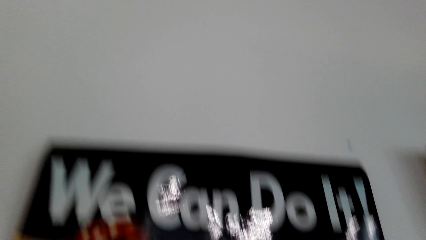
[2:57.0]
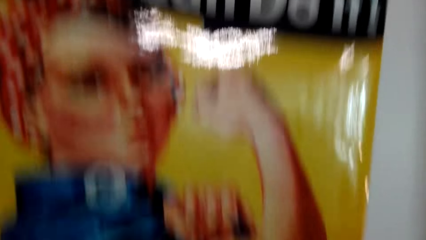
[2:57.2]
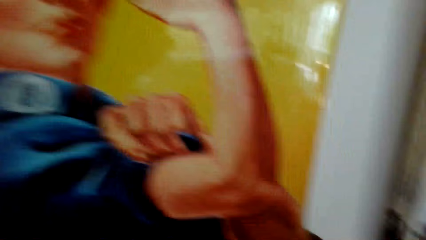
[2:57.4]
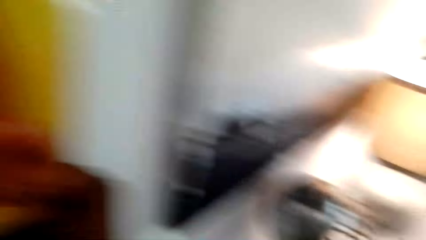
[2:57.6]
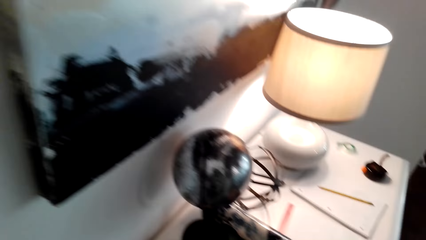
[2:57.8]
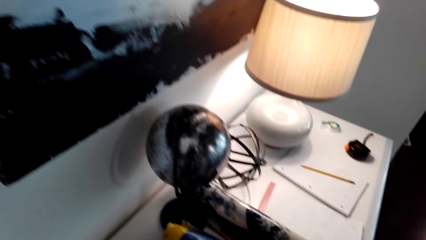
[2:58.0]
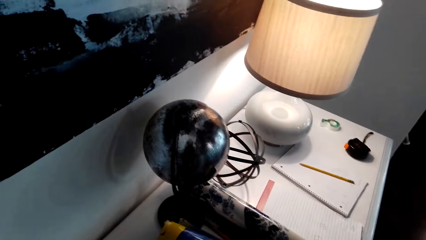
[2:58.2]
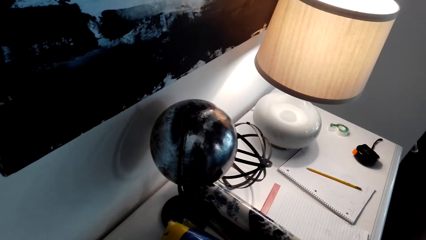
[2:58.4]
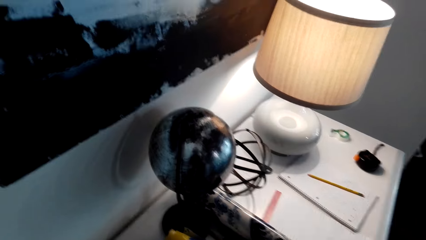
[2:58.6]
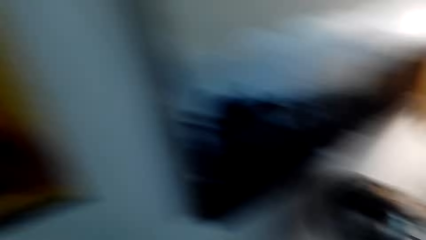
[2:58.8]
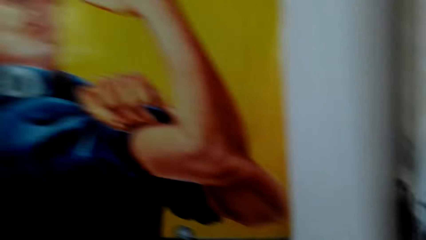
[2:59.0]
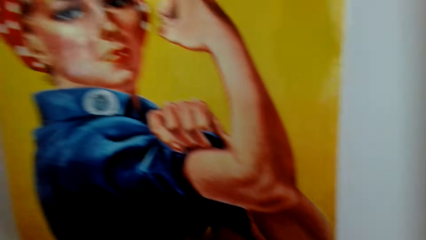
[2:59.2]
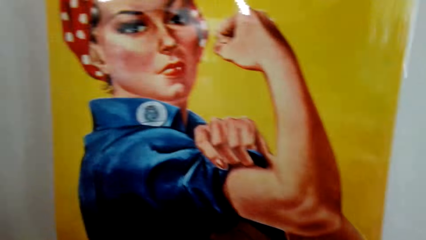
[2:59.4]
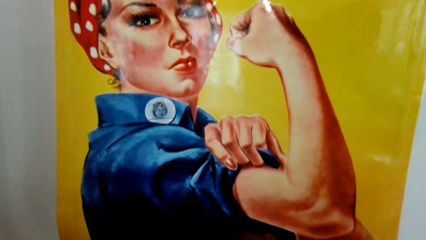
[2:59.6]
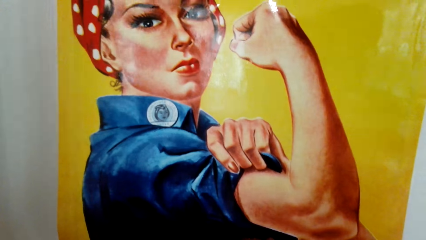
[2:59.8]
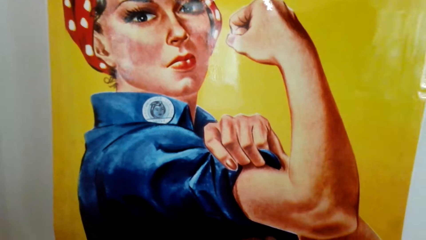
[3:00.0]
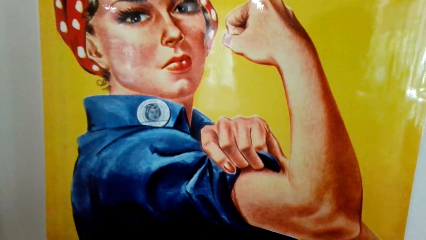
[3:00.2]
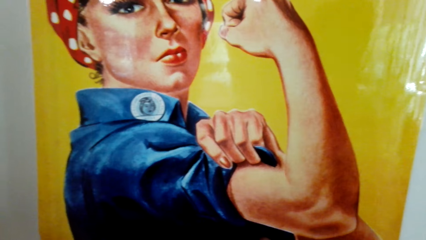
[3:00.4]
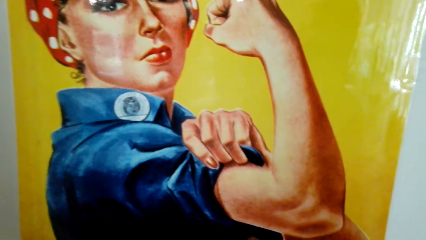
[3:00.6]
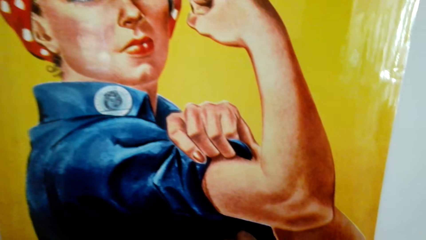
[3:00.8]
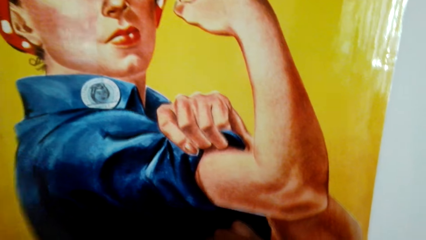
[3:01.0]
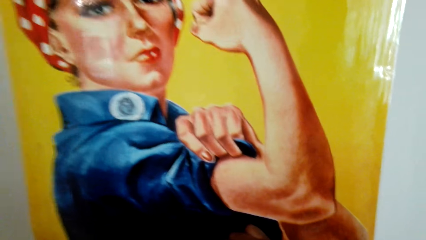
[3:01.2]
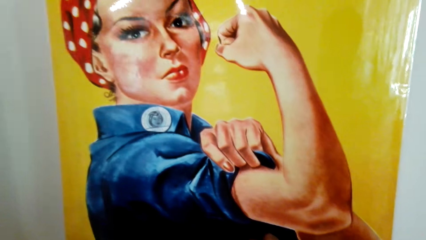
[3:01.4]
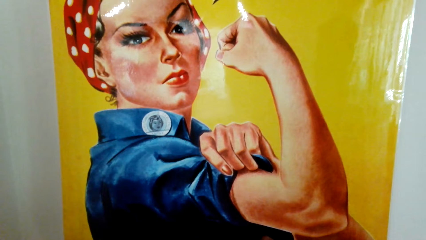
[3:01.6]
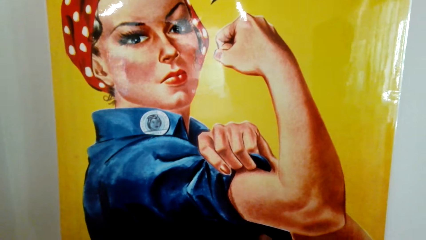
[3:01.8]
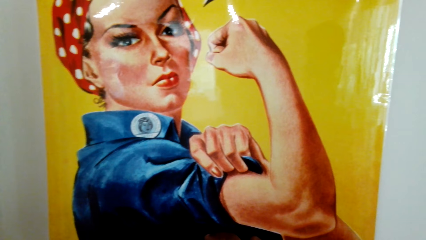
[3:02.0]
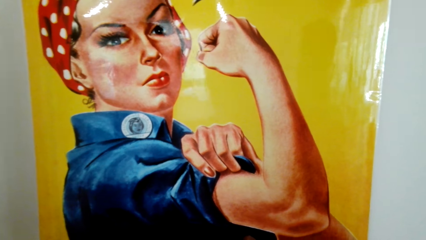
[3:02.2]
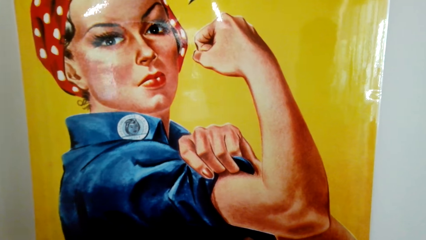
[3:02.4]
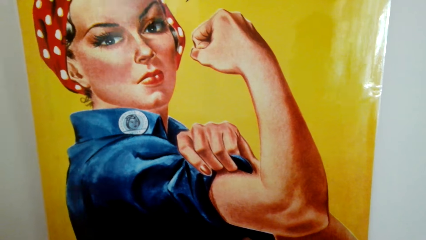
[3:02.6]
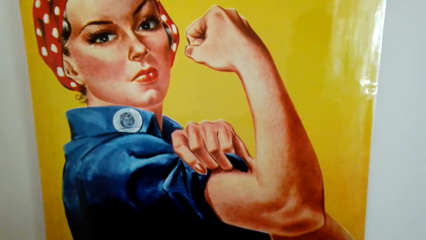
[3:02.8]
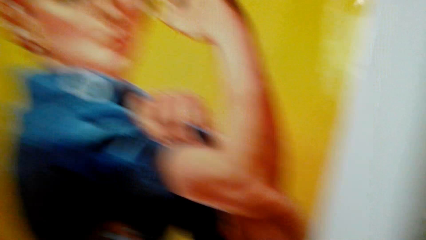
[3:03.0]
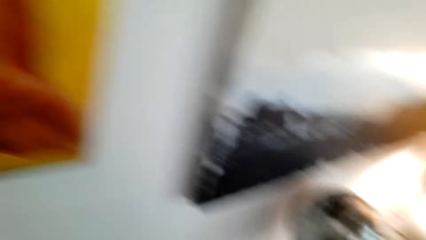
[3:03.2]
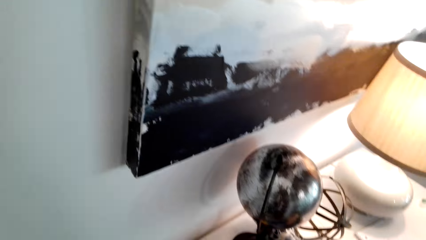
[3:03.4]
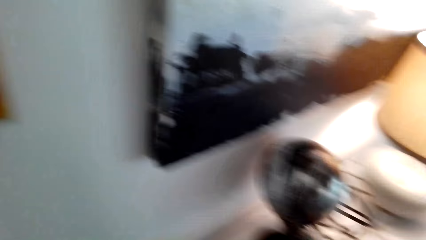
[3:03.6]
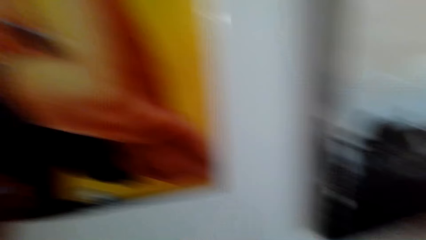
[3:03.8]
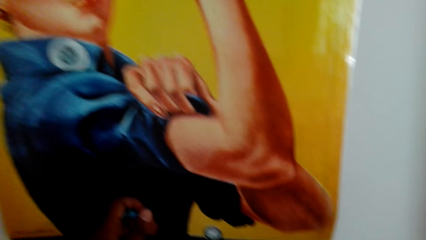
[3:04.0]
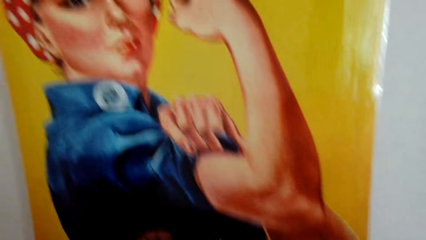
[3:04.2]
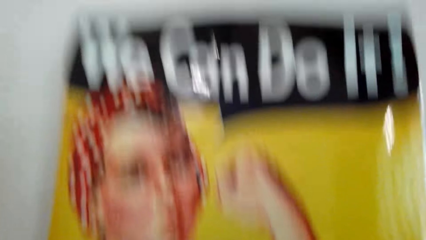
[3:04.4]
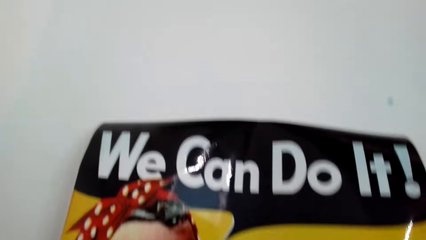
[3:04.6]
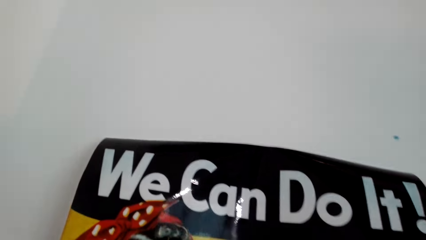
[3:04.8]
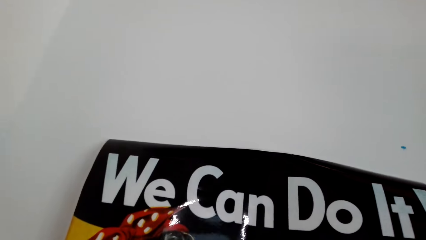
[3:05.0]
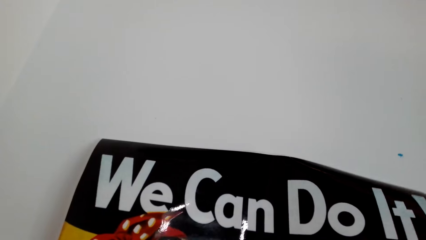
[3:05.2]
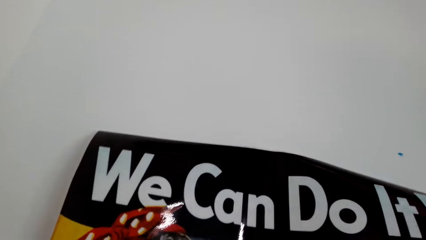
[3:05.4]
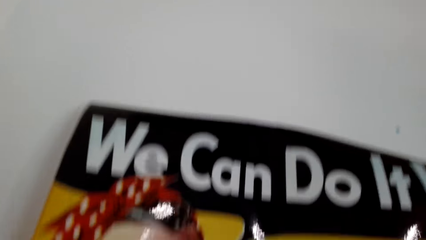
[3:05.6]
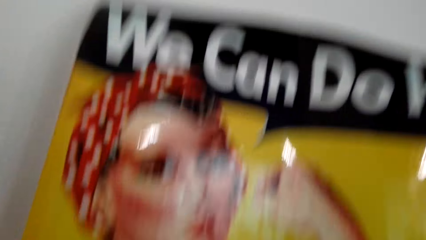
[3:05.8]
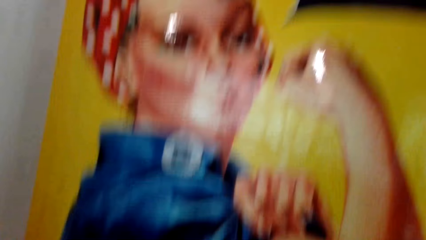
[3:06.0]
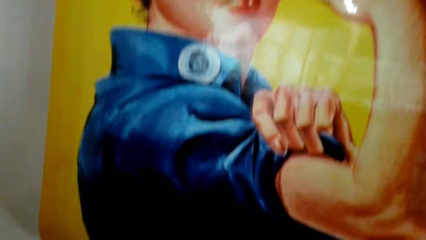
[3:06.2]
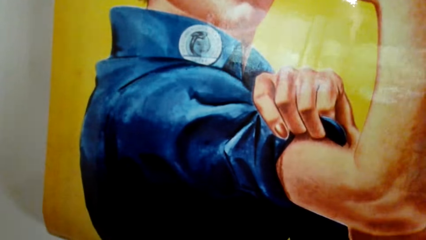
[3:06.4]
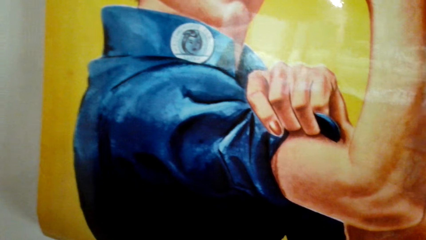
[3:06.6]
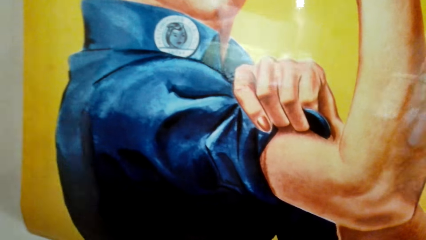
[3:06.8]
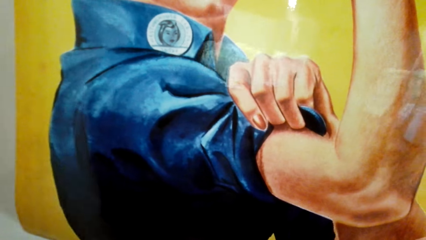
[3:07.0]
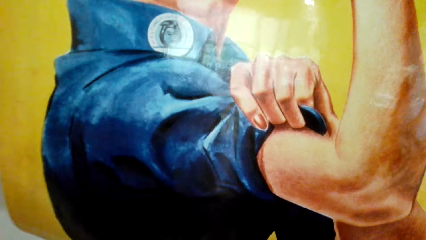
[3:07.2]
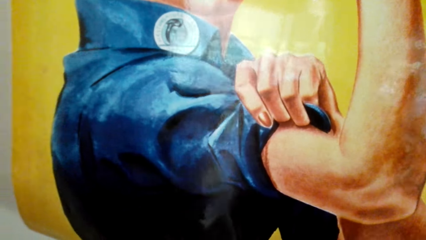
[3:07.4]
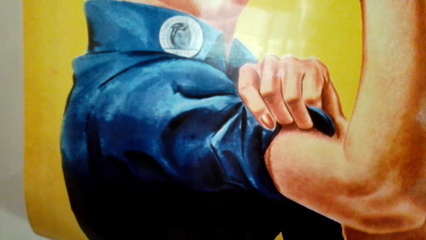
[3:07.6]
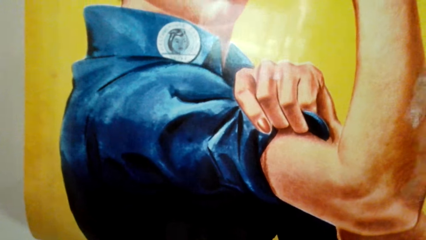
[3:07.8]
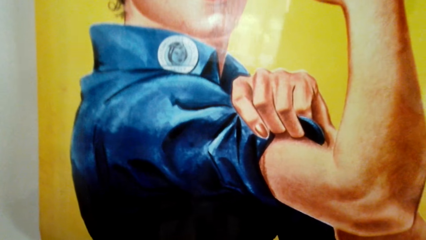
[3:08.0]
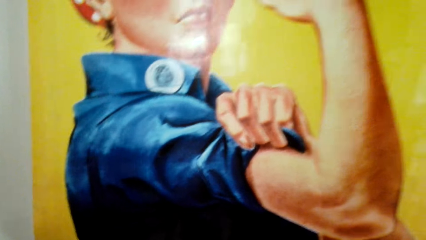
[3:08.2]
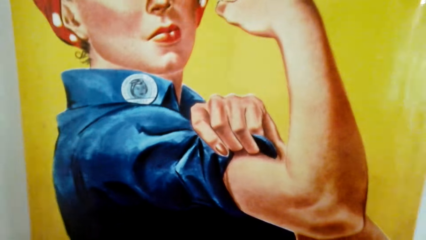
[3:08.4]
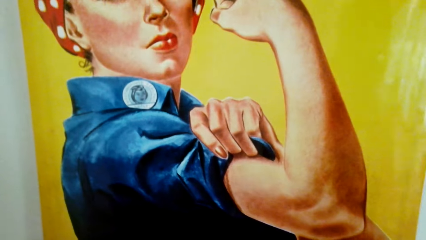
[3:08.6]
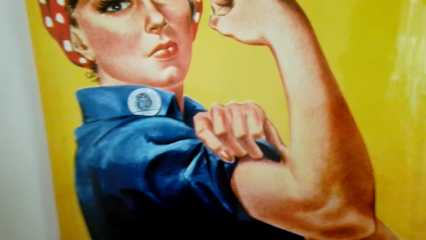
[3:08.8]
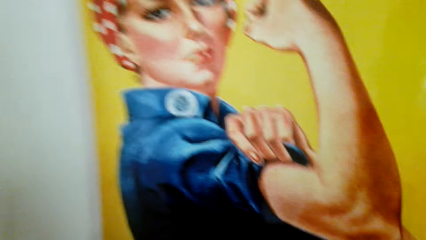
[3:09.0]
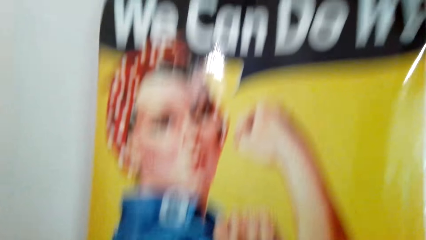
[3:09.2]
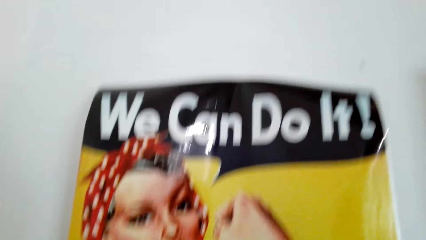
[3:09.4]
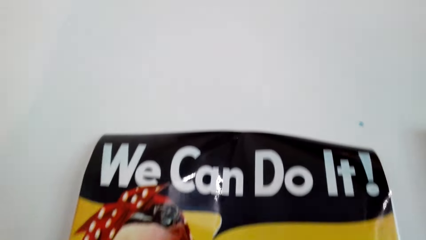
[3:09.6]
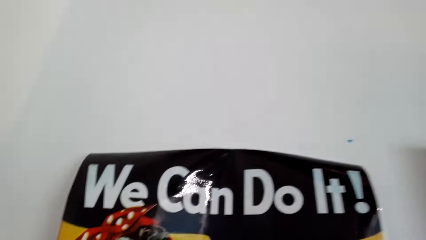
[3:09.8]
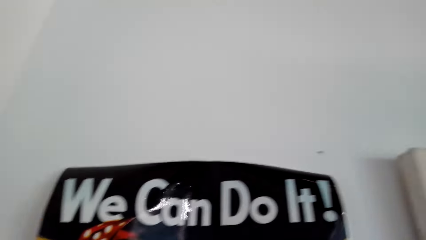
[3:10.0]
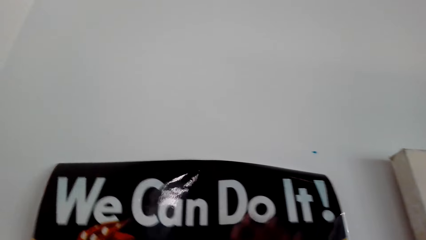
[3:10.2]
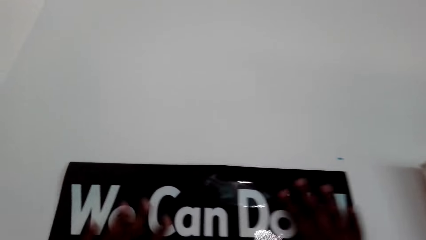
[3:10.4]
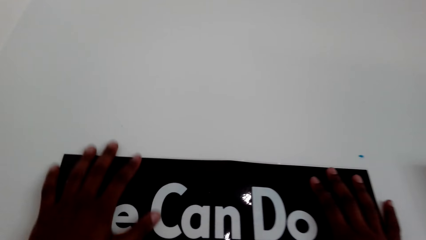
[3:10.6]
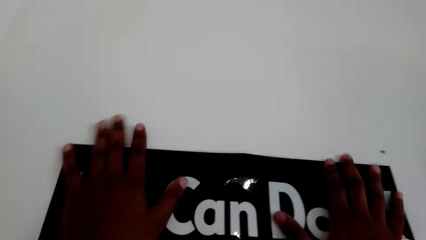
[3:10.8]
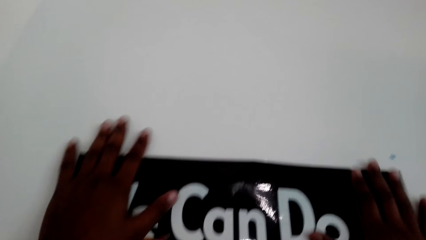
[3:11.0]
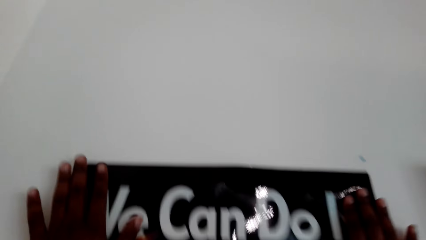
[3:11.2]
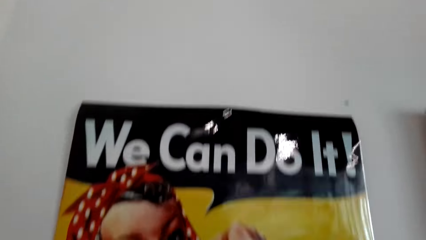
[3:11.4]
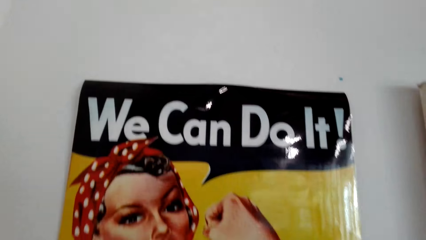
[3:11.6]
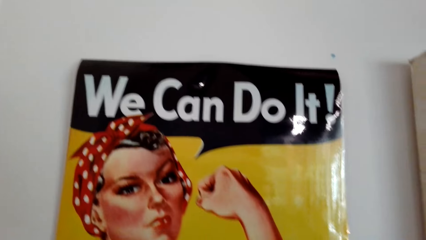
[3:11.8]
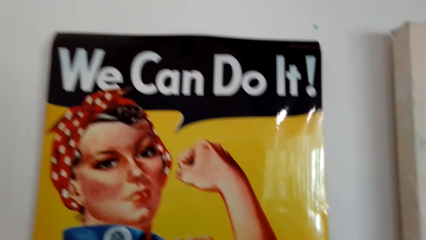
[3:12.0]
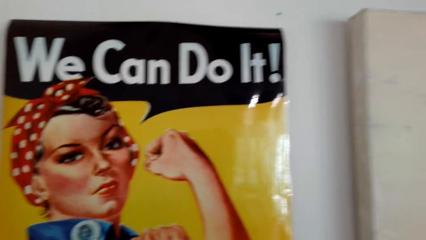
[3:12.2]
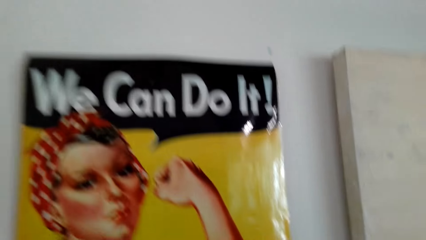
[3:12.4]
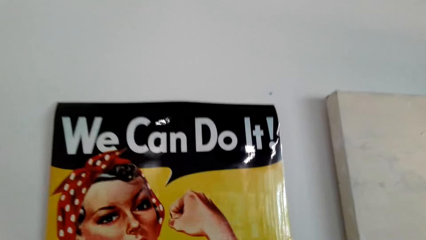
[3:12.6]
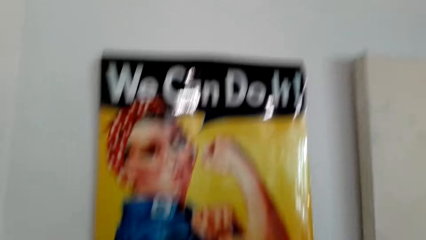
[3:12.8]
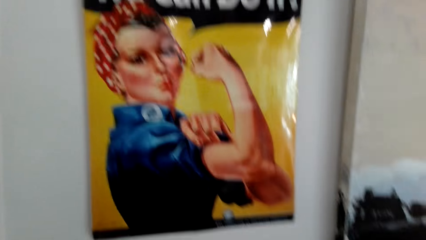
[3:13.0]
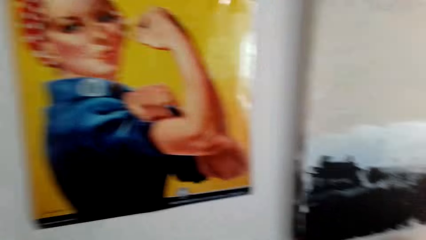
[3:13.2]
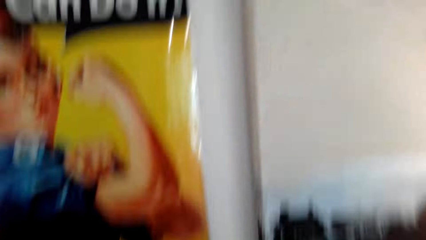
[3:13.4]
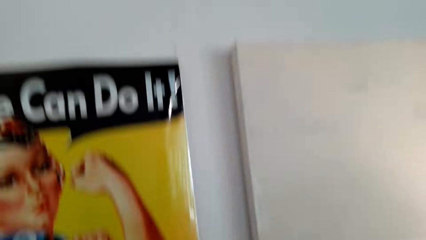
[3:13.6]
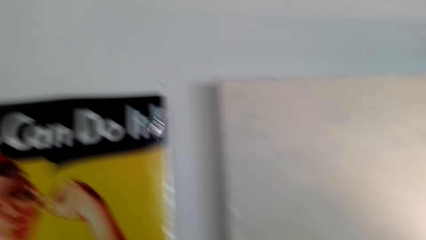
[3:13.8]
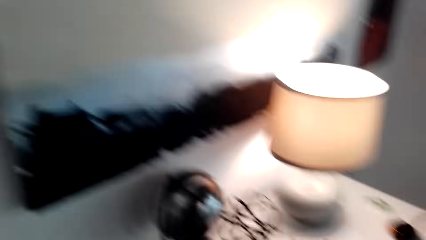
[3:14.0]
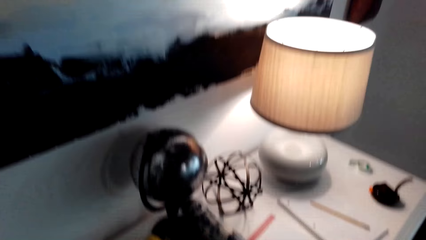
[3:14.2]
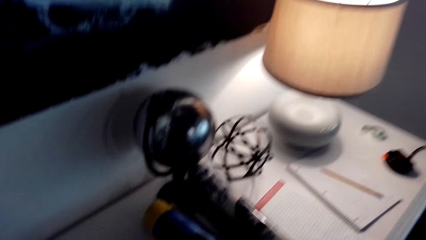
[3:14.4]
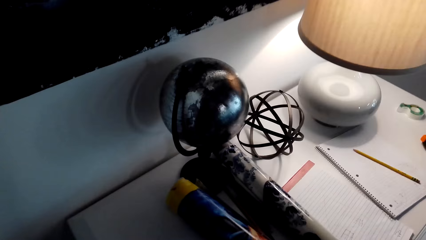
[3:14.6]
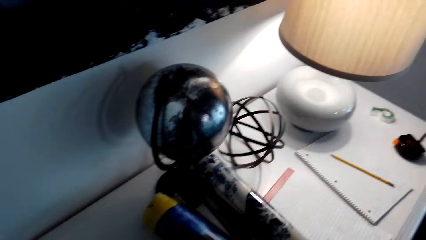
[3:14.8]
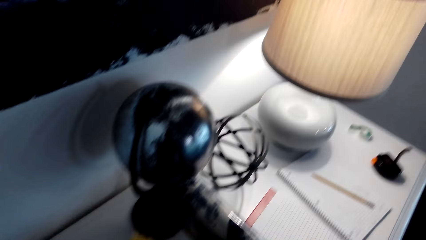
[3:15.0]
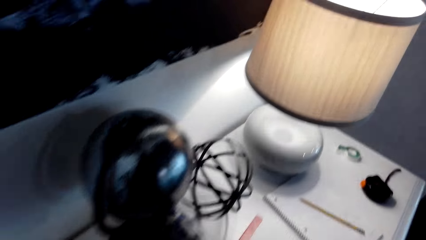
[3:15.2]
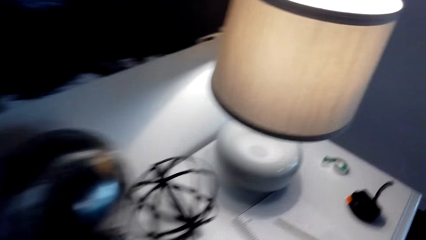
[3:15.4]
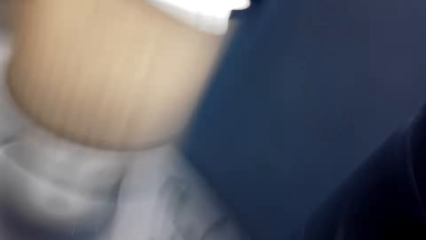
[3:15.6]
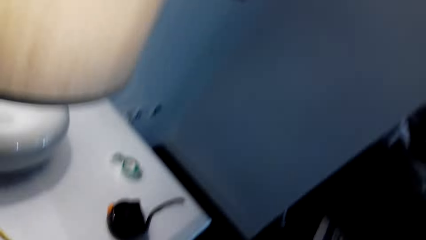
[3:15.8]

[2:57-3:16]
The camera wearer looks around. They press the art paint. They look around.
